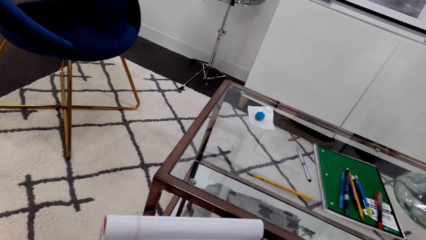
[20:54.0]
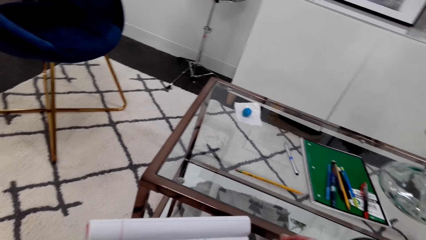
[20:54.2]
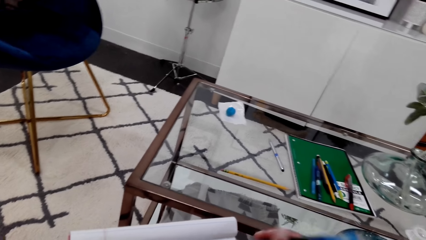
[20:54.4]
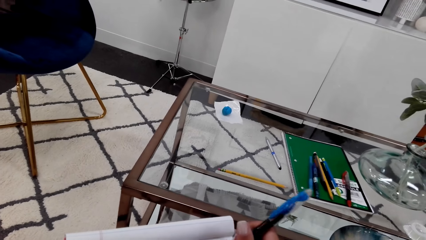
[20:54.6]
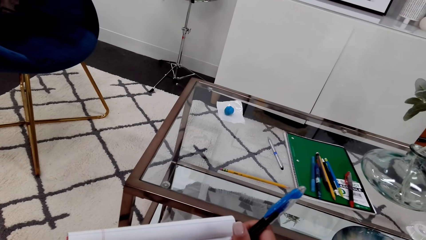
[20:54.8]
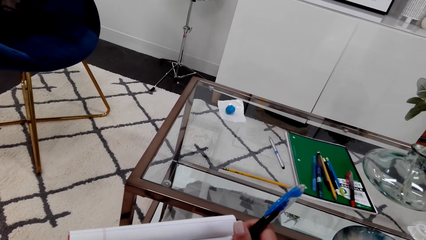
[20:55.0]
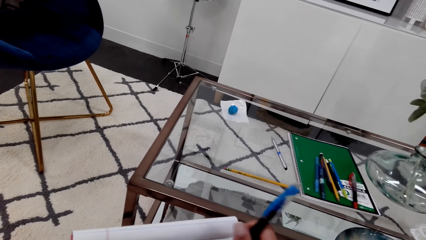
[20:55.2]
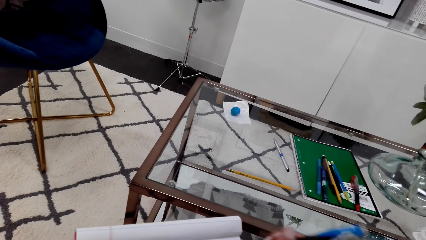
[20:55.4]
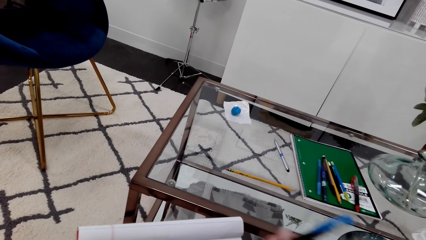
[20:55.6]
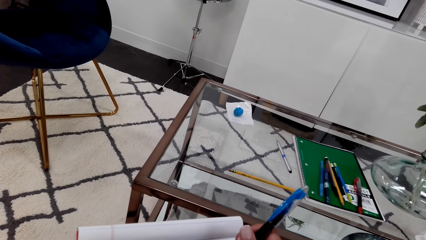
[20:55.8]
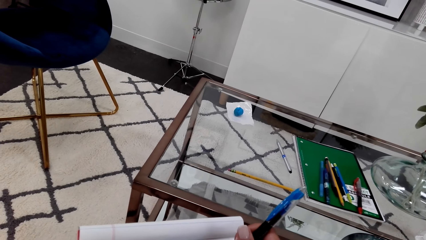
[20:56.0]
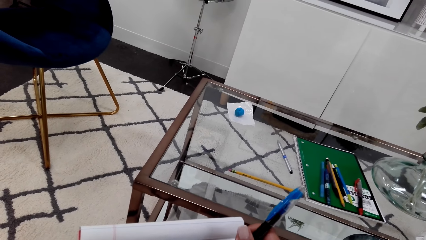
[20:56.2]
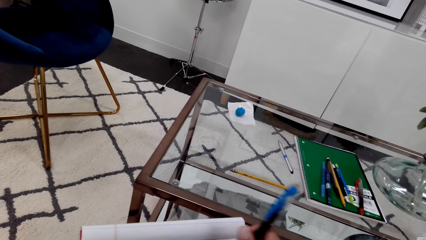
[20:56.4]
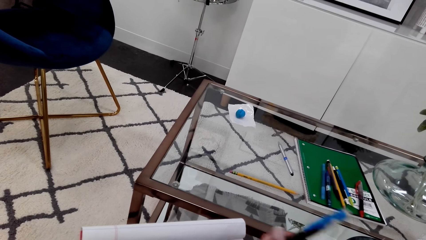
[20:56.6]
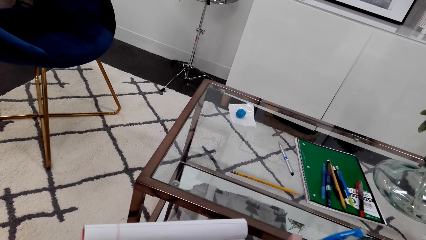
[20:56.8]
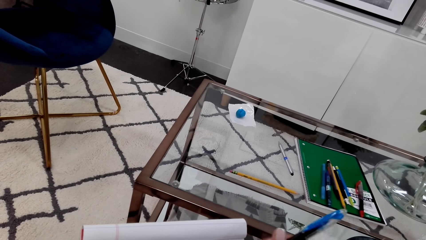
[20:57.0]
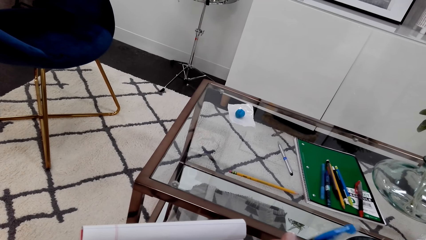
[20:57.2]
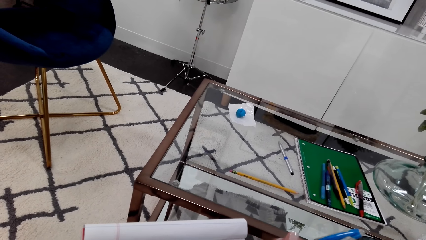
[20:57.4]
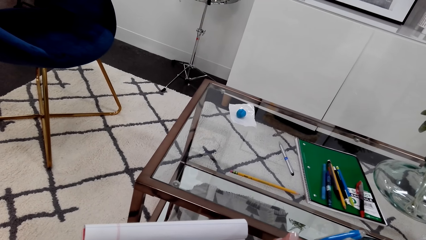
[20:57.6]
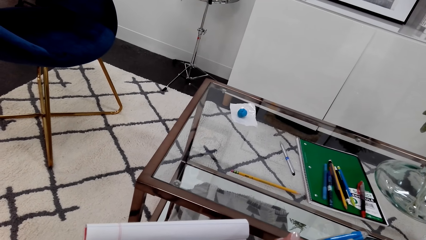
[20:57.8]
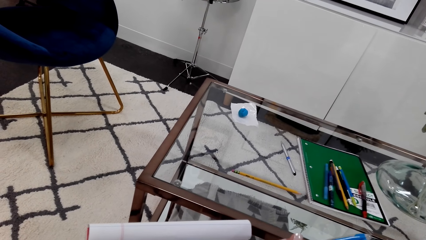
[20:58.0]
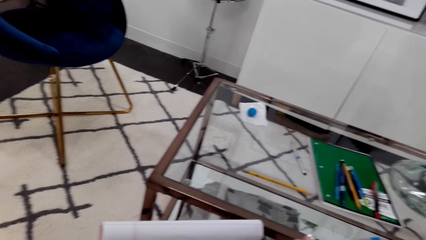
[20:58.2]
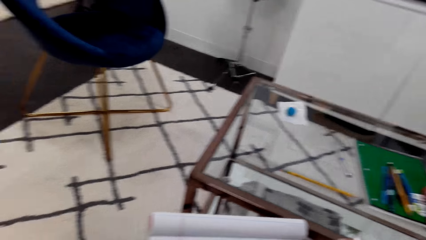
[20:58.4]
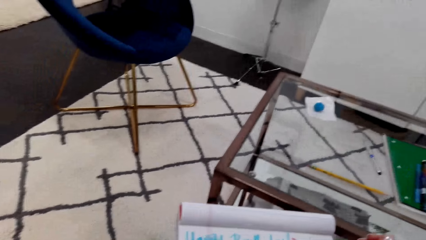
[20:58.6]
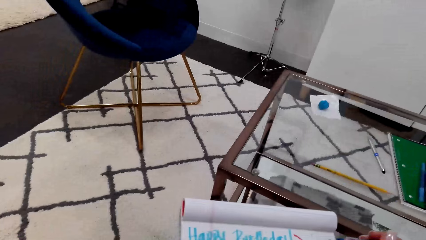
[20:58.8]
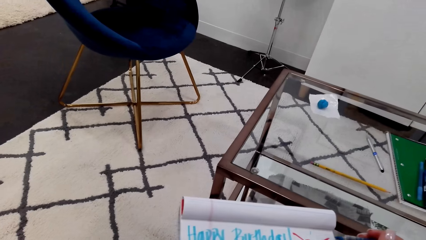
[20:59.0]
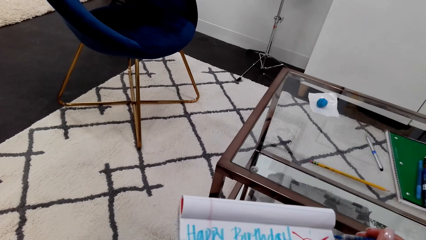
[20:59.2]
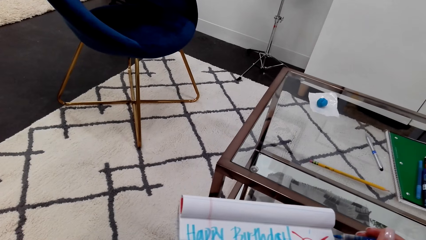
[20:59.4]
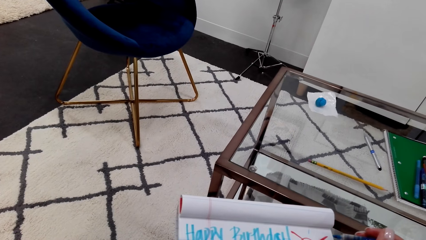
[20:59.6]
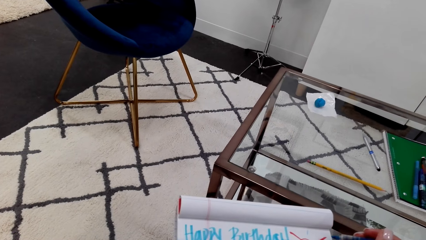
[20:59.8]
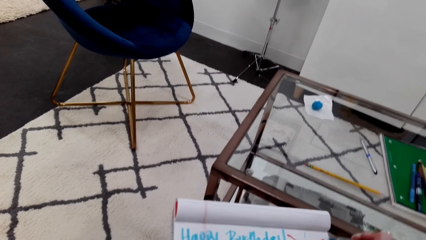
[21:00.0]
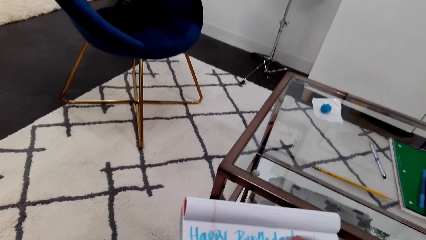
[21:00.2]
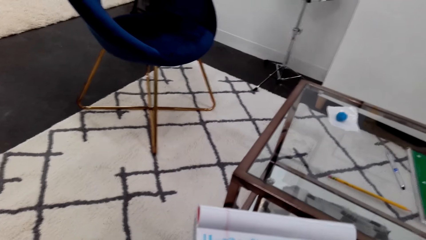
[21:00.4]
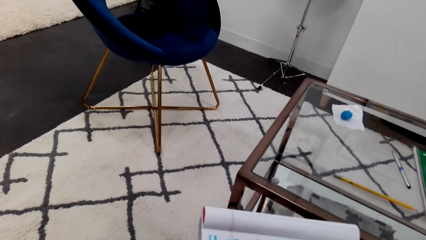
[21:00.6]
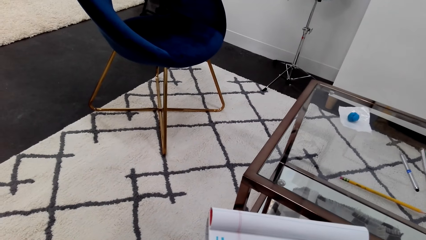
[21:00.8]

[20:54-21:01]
The camera wearer turns their head.

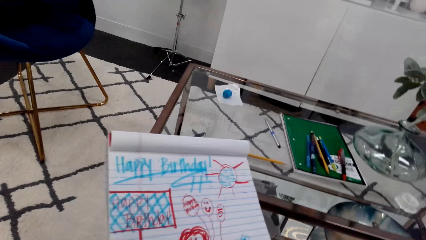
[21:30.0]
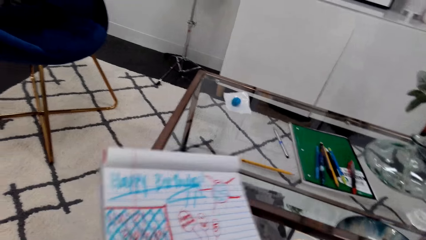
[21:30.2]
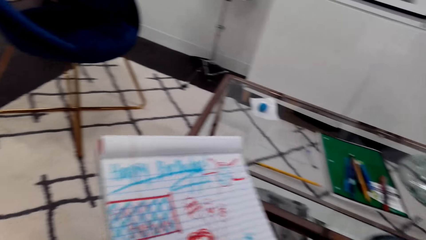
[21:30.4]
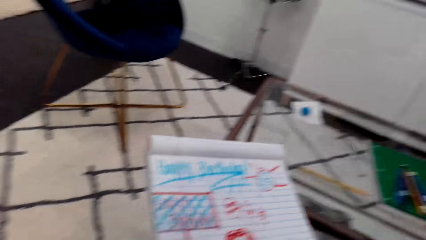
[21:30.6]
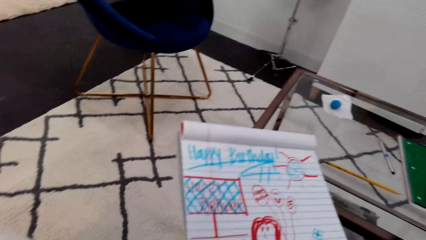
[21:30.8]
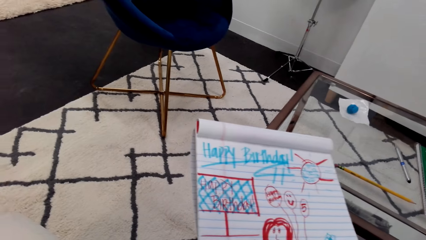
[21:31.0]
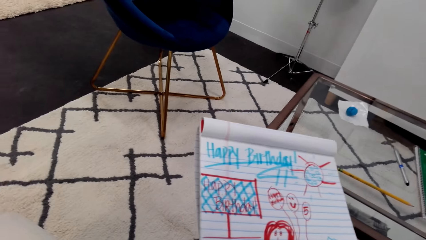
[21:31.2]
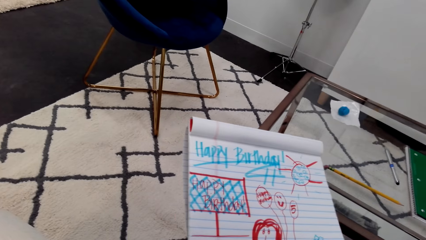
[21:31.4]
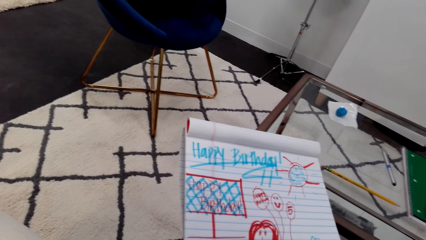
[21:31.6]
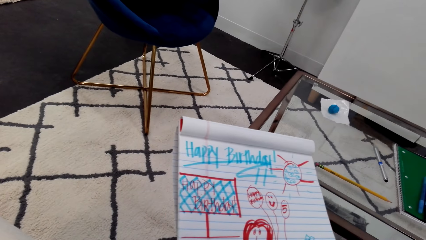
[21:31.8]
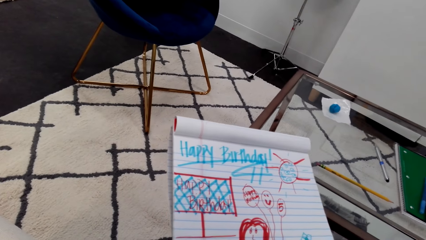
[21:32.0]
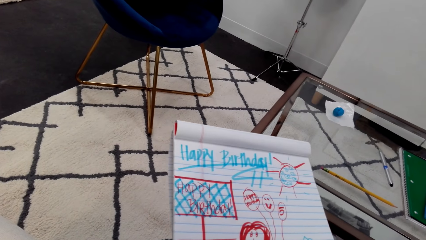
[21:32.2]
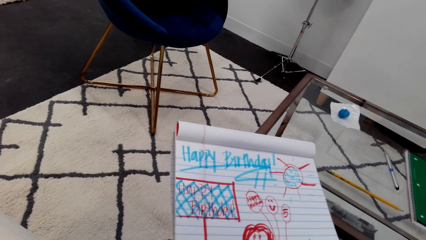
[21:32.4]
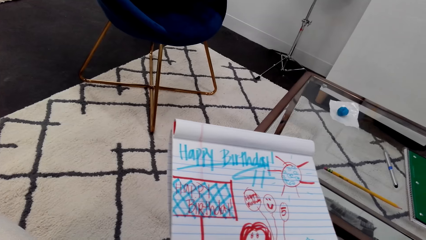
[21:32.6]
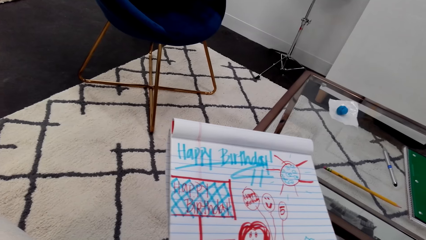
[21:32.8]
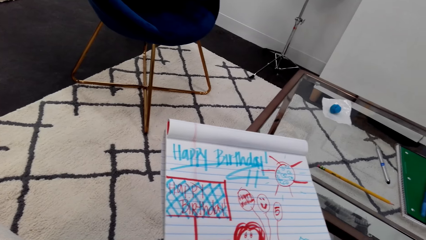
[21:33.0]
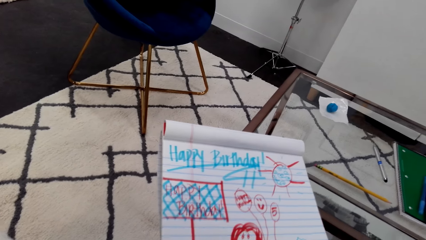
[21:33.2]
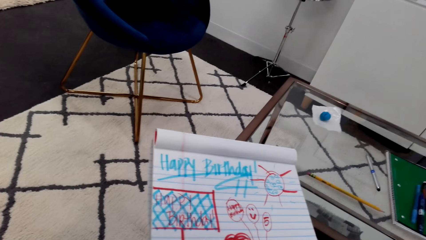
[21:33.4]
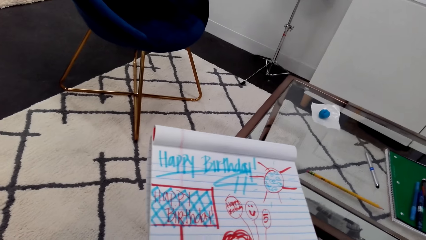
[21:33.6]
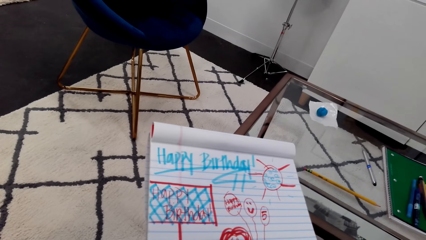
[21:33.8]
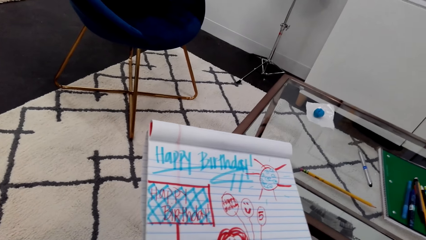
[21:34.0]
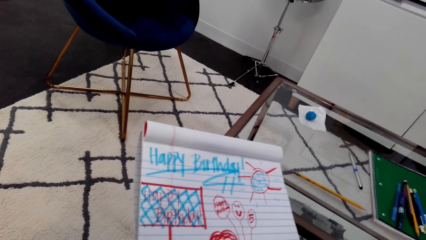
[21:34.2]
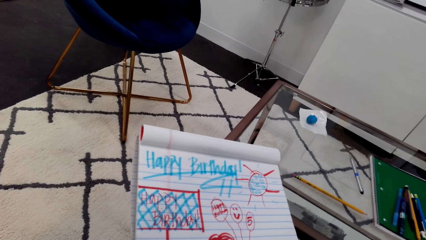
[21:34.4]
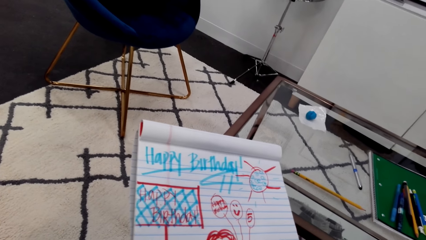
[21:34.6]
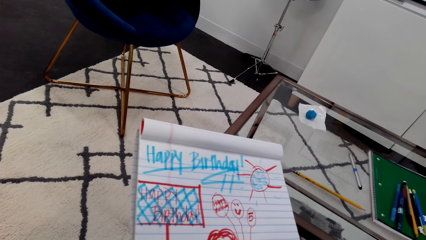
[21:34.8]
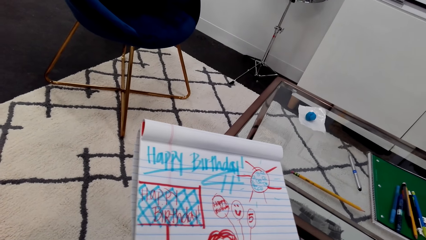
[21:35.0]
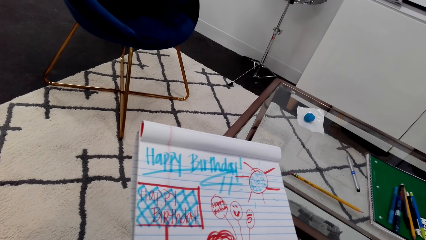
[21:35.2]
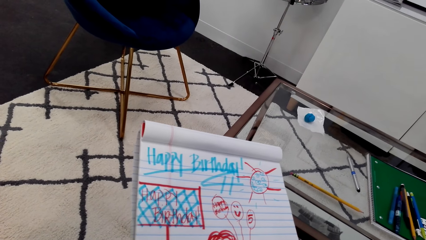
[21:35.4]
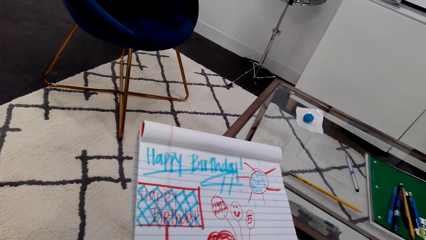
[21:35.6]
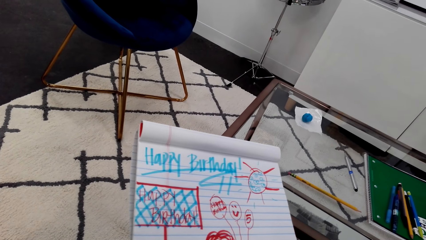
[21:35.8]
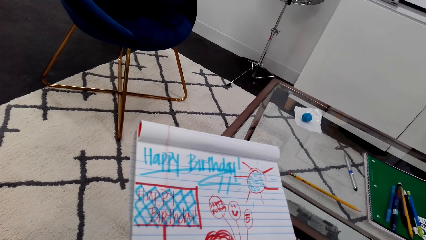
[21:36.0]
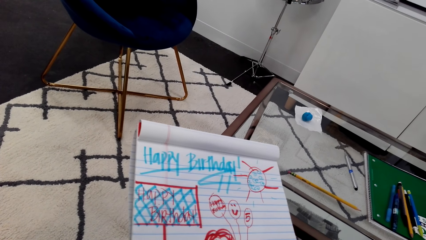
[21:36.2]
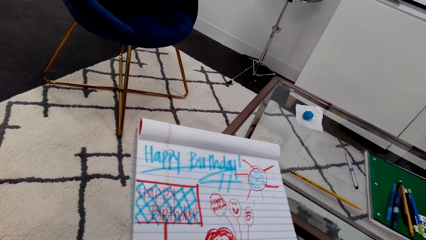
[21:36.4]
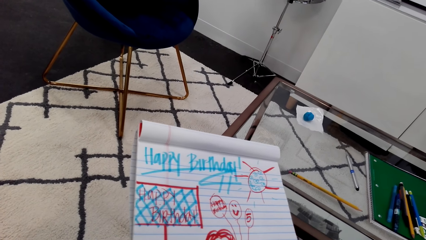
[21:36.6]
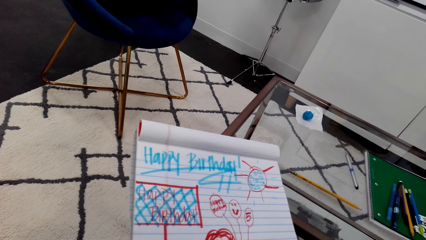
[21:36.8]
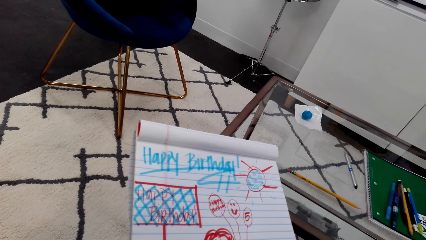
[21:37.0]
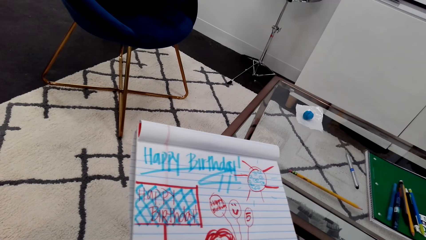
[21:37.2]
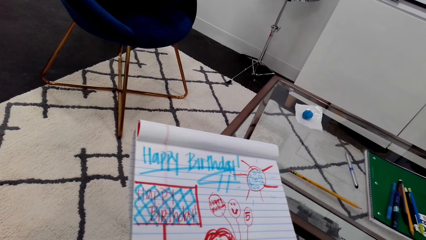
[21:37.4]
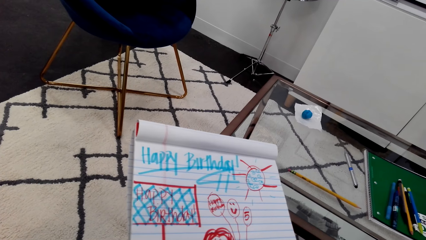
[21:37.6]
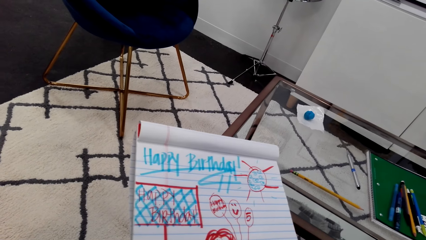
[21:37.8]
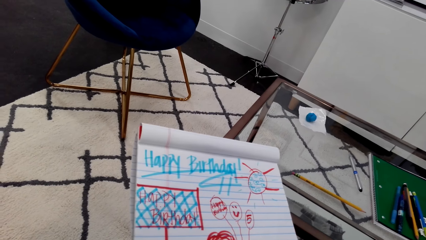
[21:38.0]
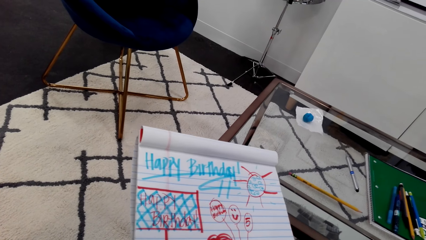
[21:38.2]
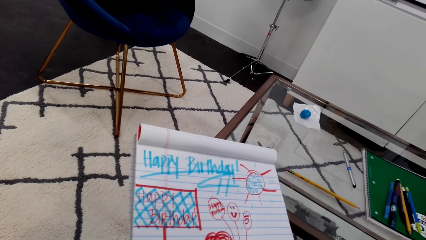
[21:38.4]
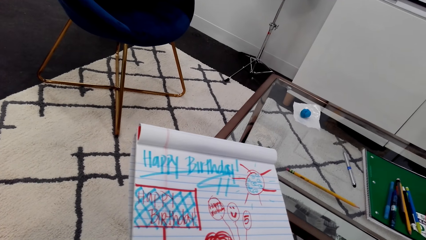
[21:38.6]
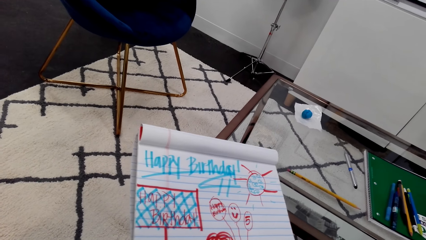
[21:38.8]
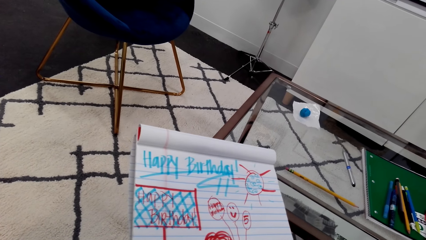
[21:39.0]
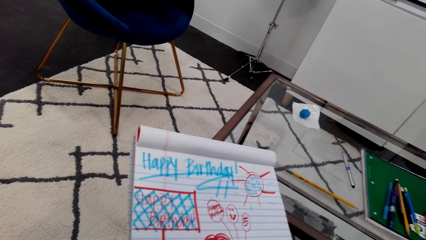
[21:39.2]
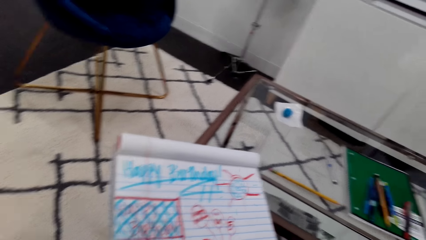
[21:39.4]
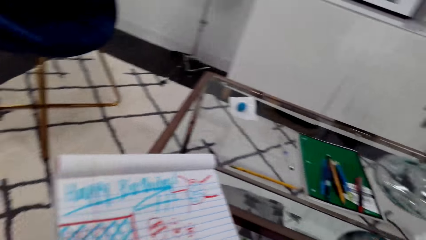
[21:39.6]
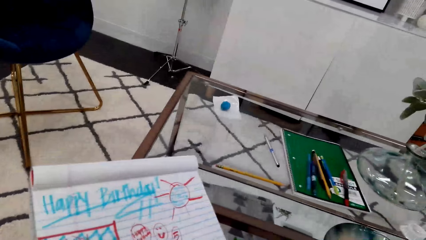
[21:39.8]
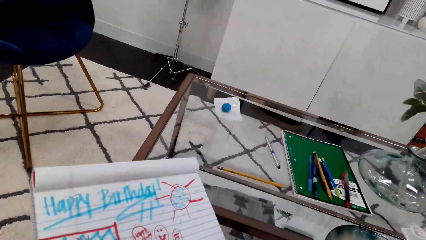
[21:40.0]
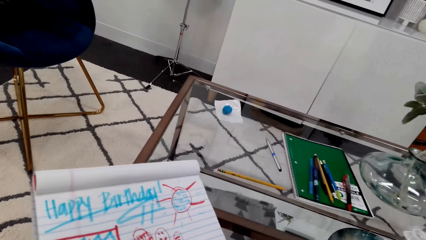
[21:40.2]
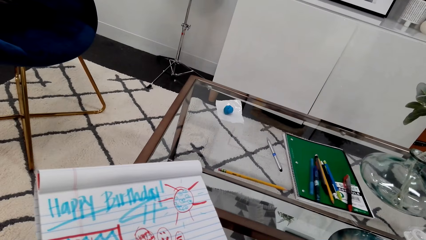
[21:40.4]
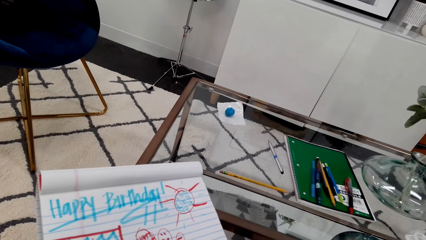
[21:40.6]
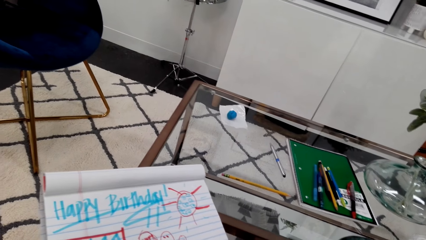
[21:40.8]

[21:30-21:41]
The camera wearer moves the book.
